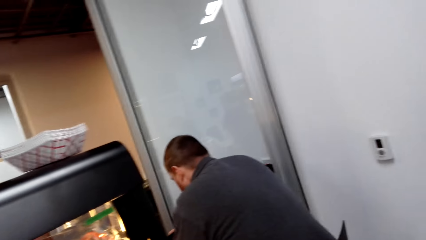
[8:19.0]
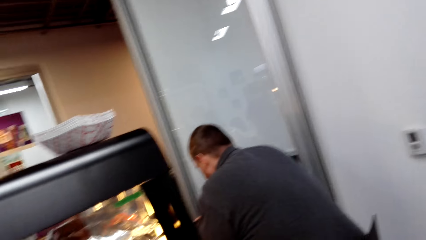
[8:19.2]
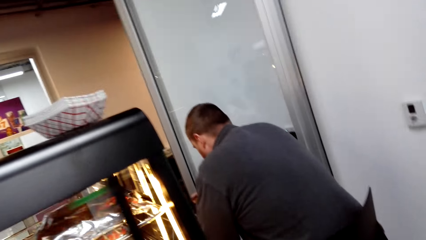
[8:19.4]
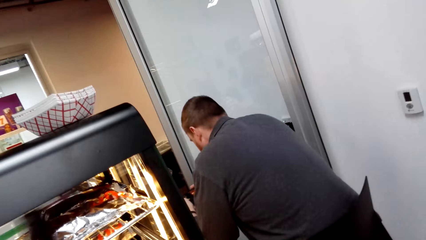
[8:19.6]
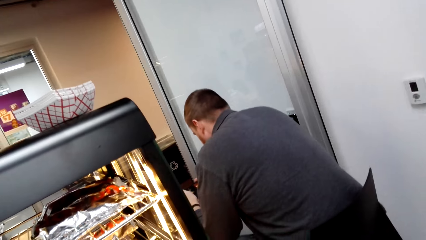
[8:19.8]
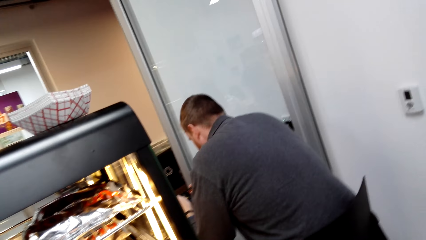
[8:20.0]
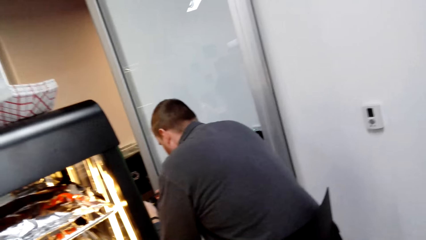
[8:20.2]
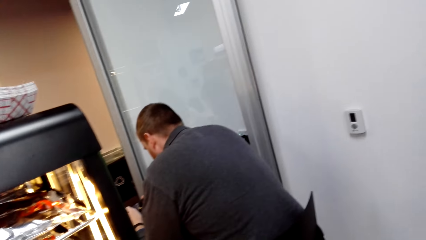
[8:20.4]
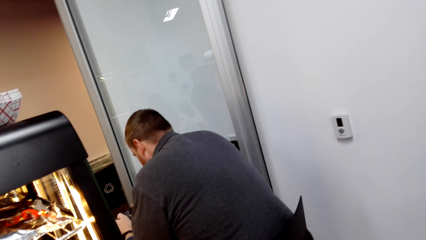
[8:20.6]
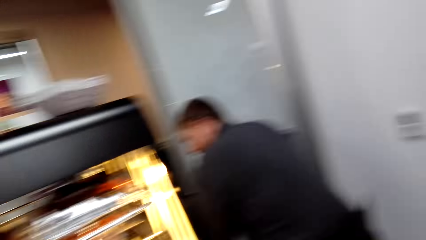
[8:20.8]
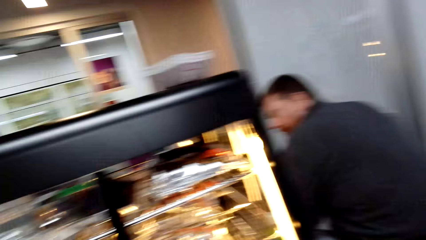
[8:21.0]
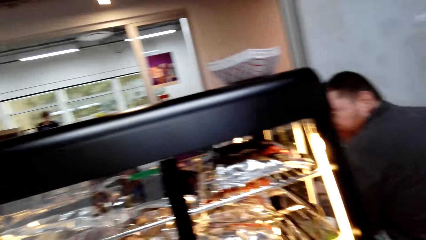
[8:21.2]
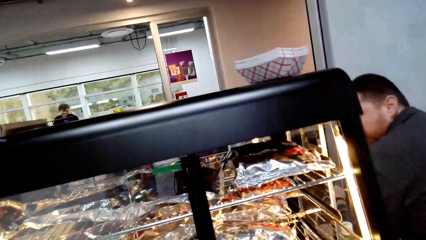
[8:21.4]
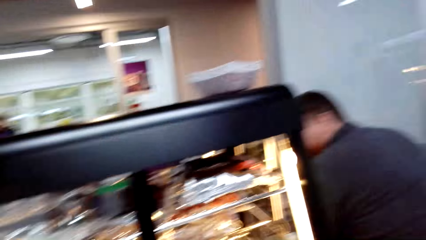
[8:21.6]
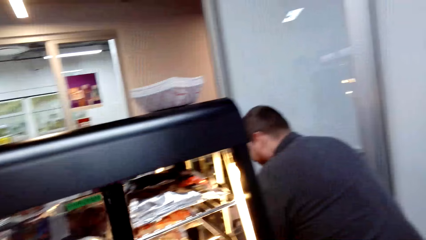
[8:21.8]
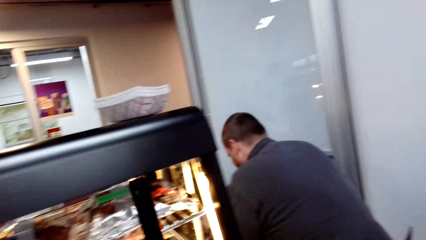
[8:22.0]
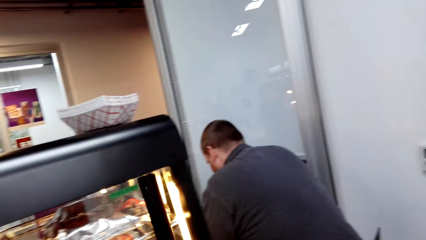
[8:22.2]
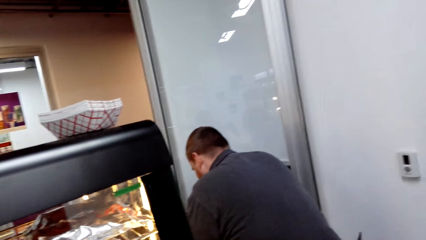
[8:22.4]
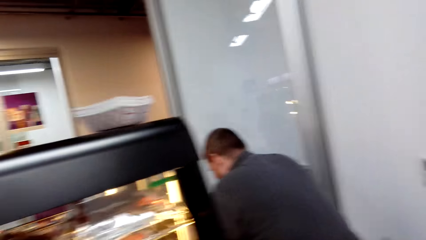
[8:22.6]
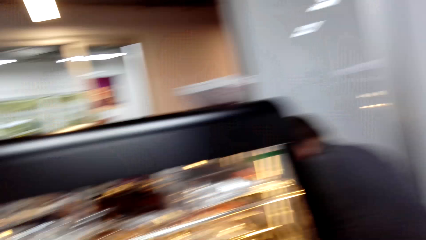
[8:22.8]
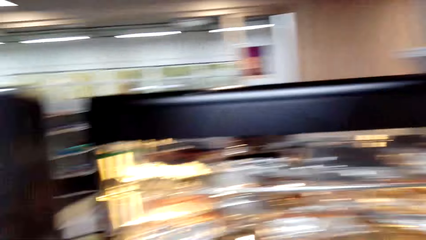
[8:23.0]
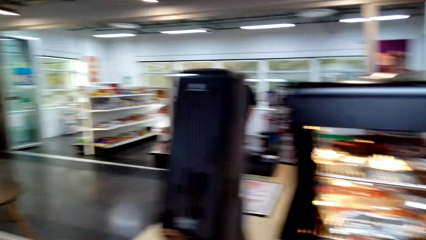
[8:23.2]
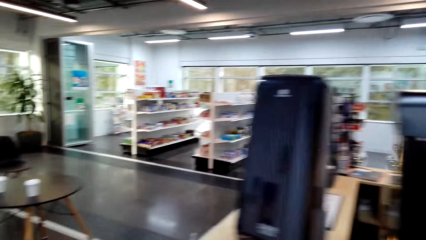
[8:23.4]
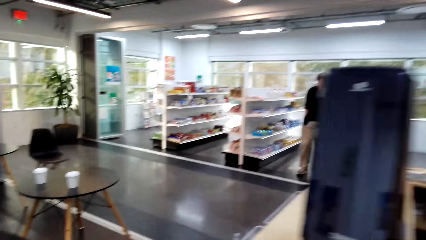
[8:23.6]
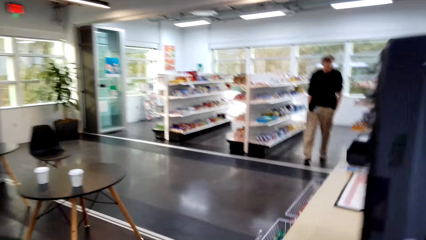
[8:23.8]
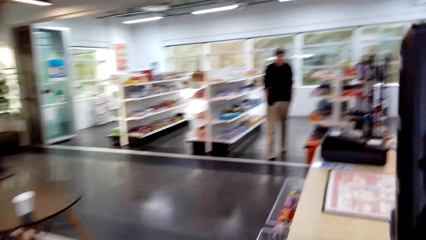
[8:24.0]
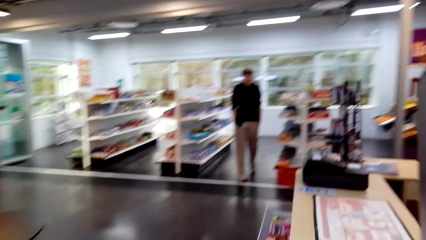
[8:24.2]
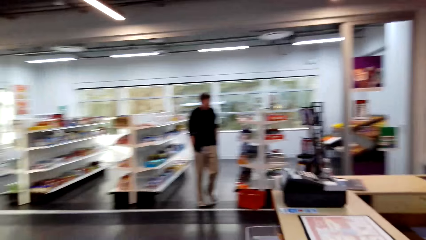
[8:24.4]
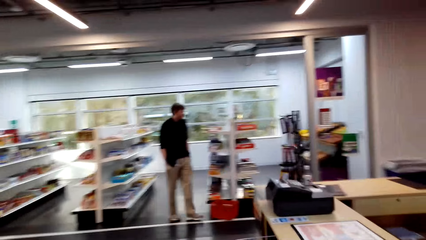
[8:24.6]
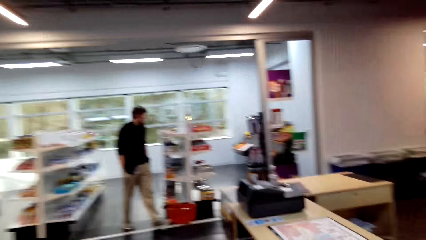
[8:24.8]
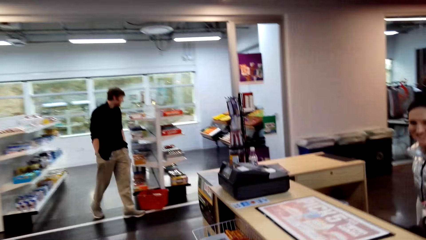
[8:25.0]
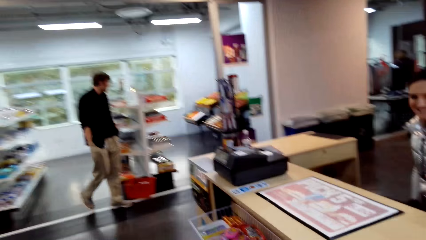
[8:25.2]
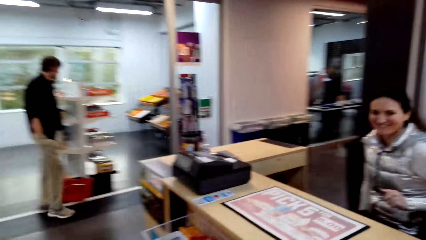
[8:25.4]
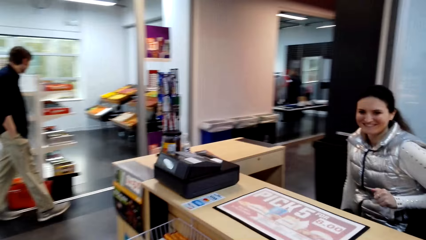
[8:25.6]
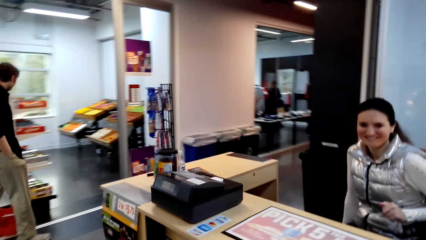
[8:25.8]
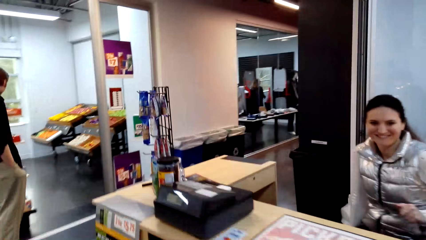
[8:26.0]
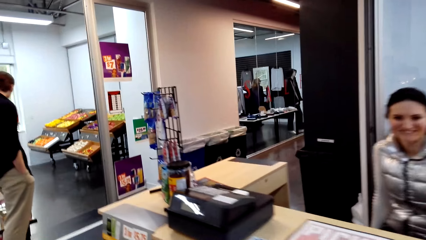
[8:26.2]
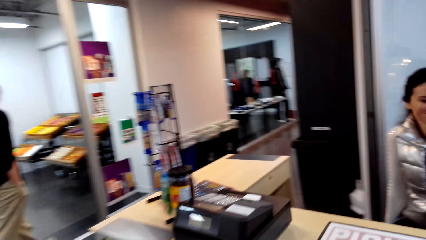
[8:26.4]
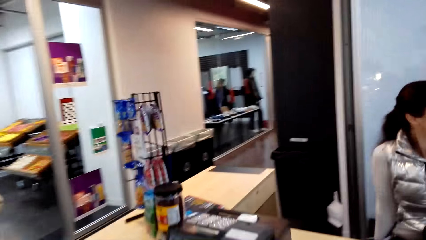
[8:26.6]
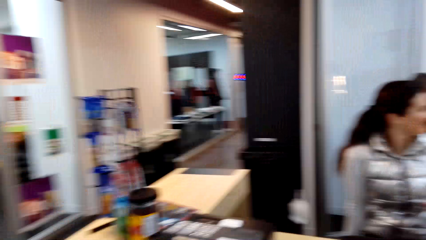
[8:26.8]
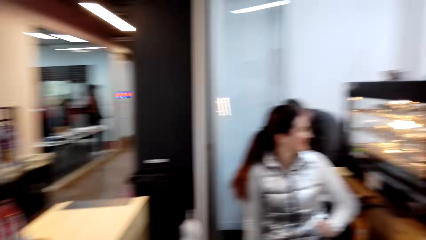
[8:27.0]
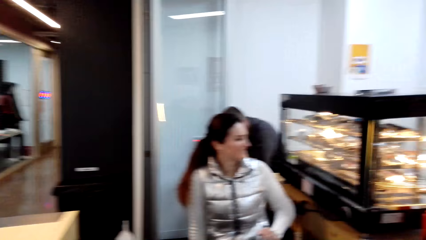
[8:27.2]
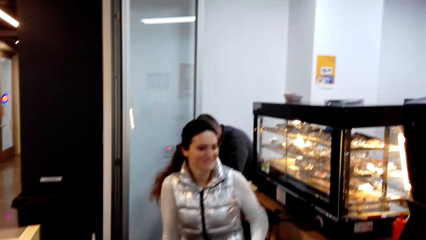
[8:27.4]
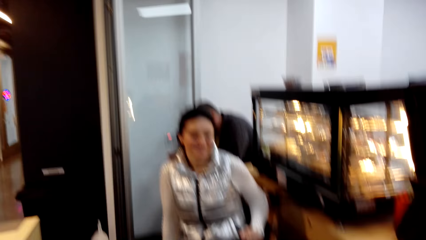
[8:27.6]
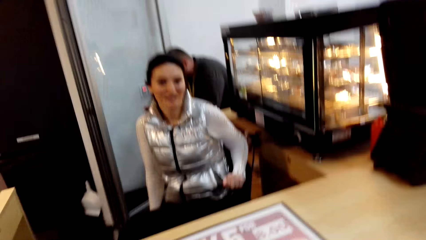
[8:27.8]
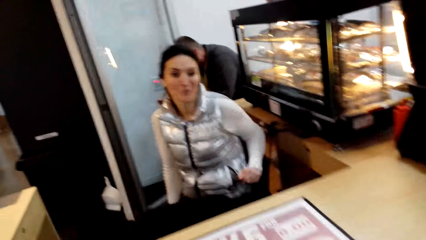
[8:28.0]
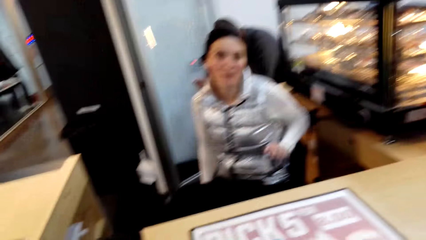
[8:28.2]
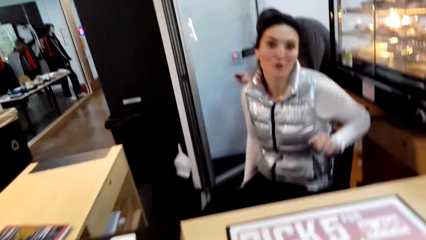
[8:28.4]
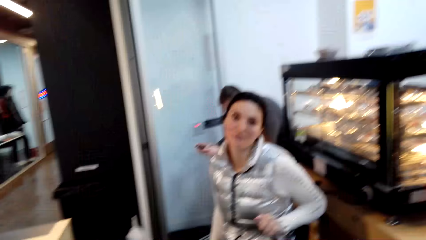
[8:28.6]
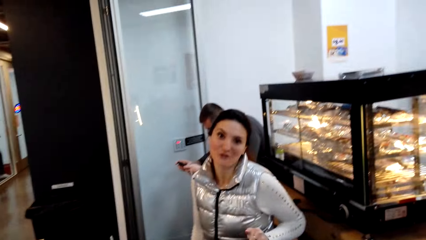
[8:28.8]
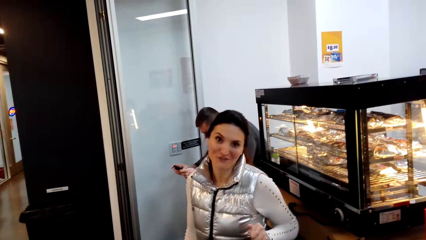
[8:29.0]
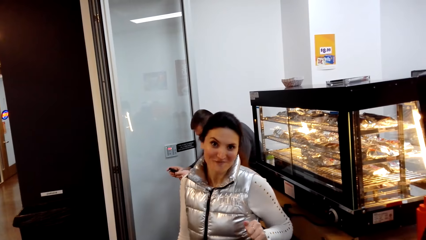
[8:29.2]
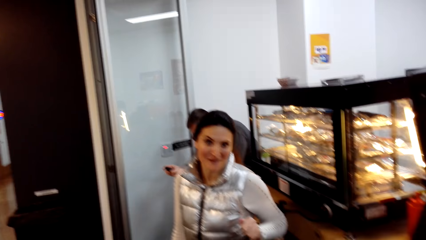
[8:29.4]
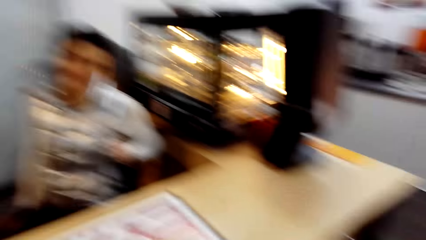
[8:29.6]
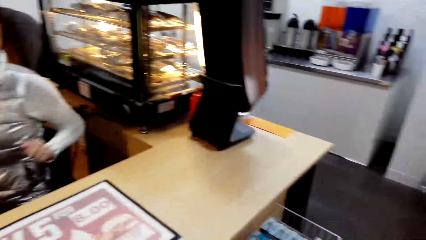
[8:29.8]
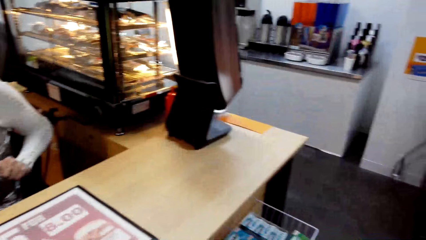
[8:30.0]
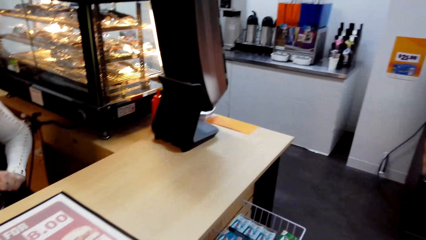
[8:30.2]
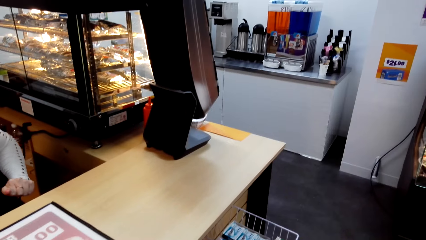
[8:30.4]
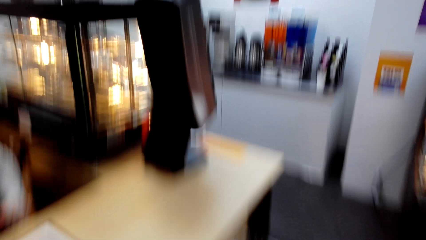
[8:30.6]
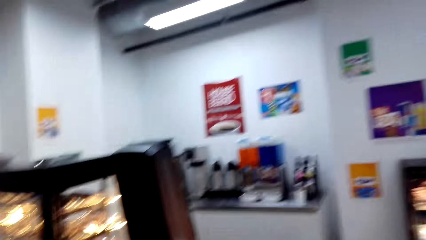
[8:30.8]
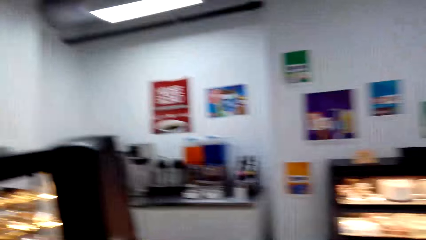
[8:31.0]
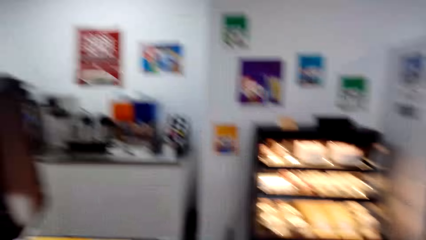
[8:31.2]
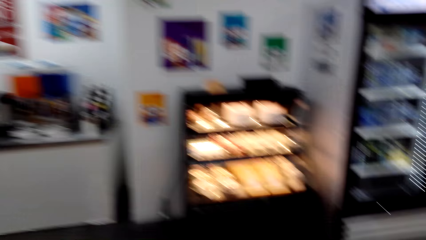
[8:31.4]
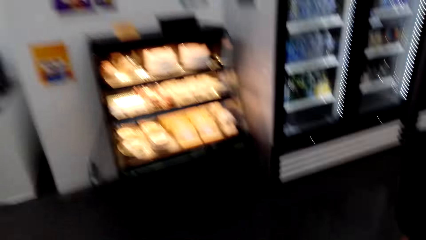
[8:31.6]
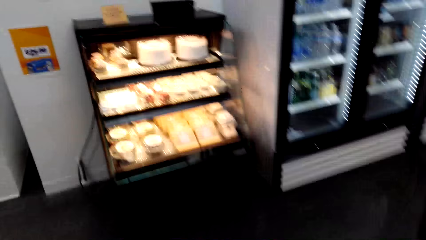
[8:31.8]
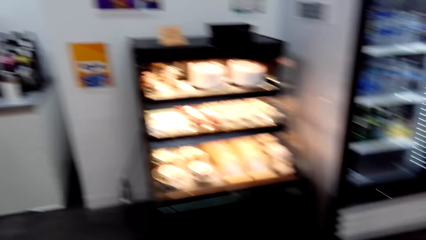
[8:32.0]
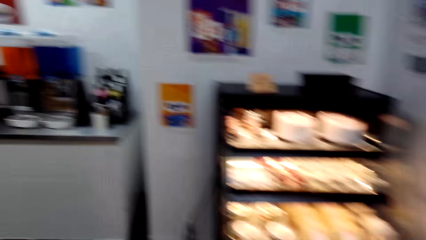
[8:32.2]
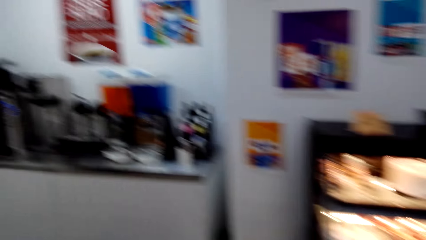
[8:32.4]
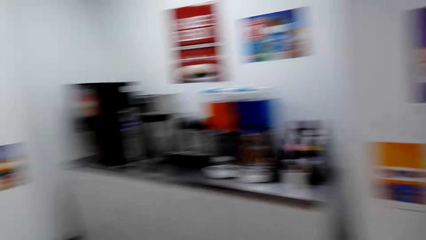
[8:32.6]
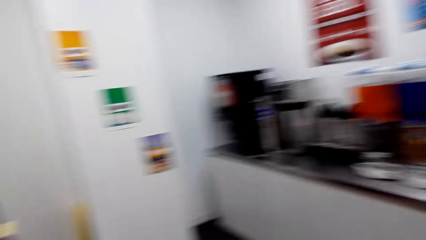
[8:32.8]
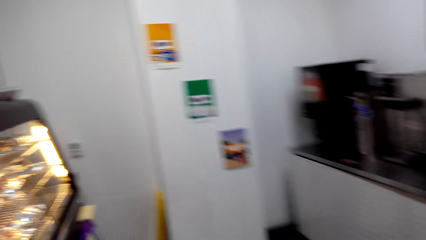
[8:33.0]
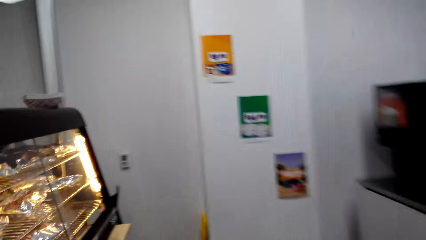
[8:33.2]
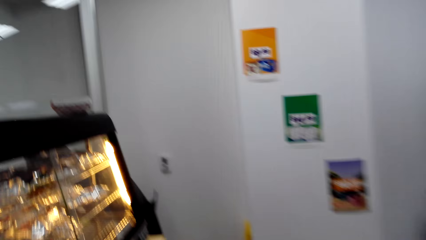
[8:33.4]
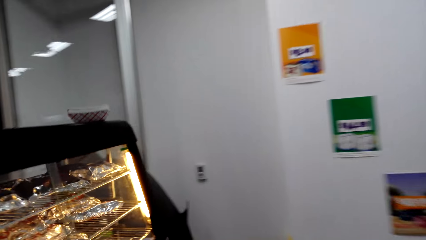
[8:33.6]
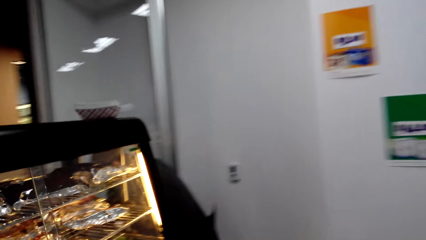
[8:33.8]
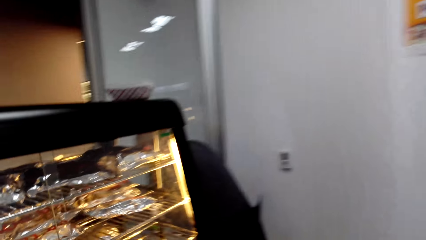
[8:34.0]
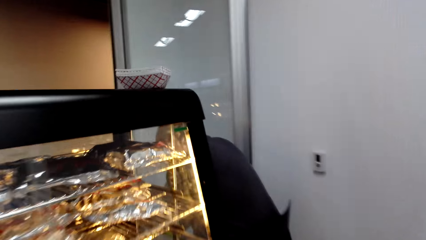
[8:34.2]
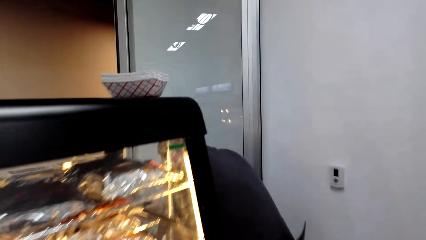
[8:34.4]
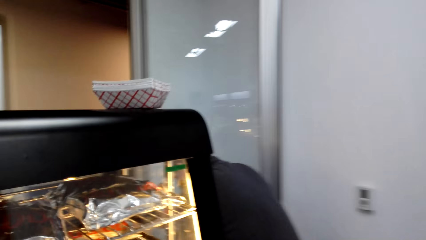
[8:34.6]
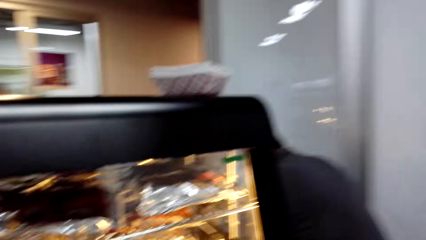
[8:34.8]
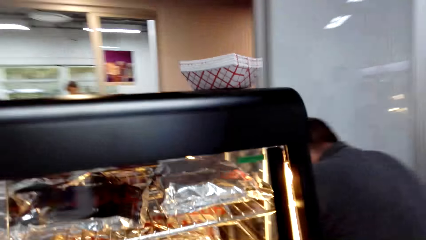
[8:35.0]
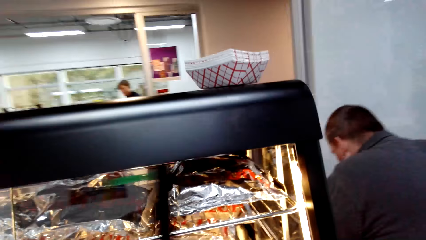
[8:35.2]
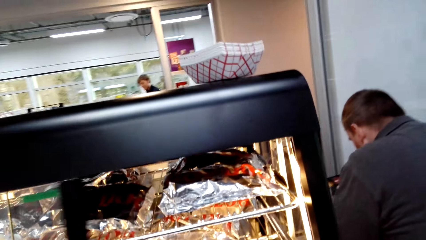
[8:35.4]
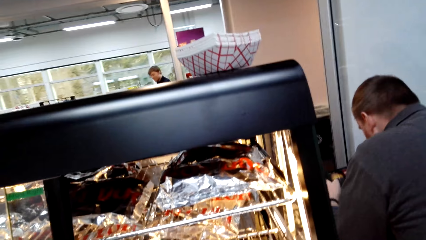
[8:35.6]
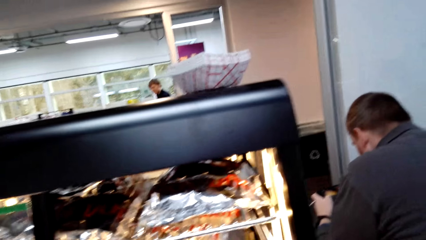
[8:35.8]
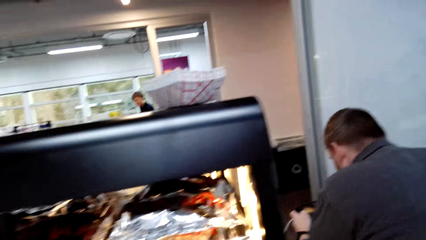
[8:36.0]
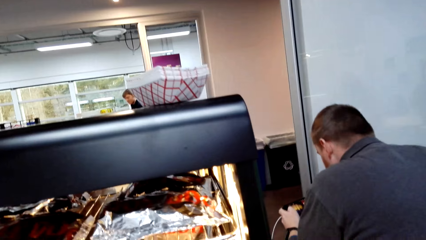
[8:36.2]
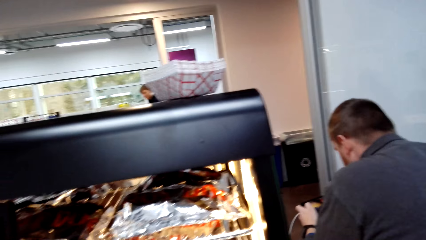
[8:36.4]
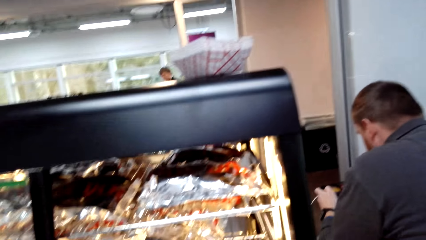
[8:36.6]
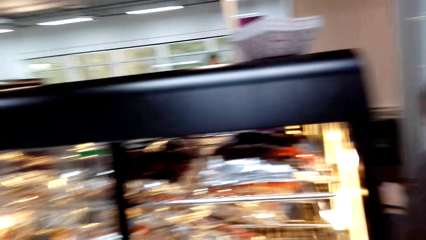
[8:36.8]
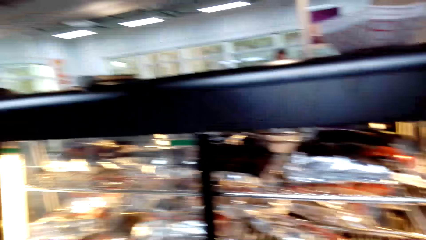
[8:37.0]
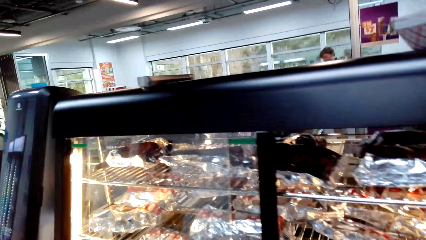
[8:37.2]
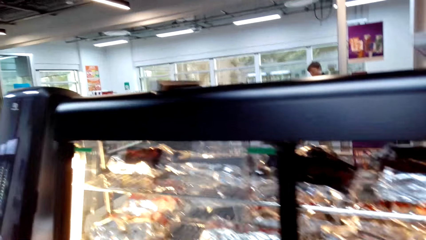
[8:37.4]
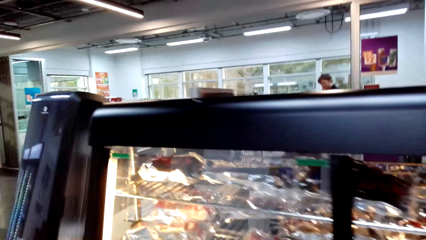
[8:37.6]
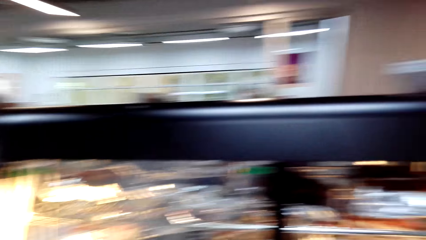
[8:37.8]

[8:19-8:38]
The camera wearer moves the glass. They look around. They step forward. They look at the lady. They look around. They step forward. They open the glass. They look around. They look at the fries.
